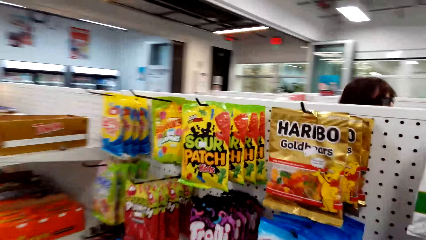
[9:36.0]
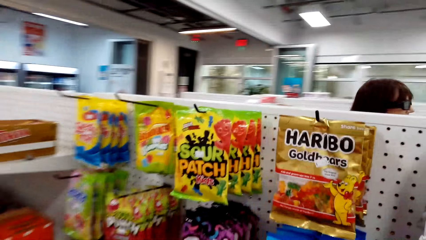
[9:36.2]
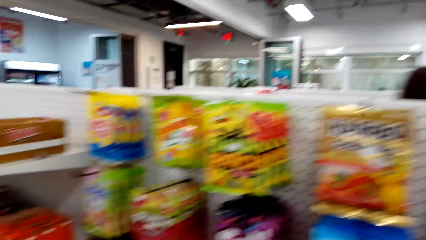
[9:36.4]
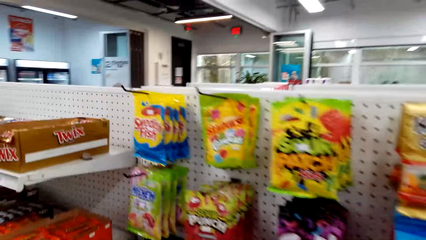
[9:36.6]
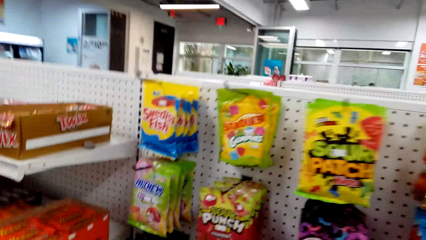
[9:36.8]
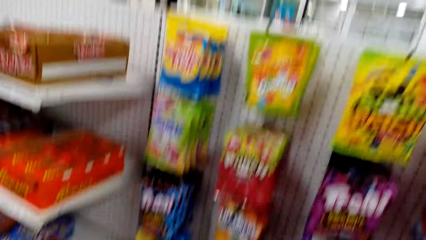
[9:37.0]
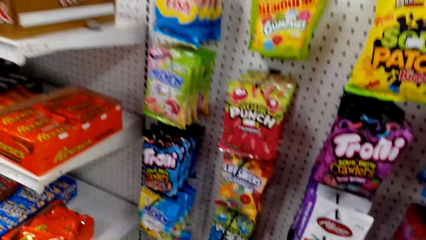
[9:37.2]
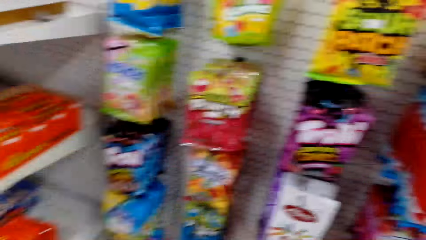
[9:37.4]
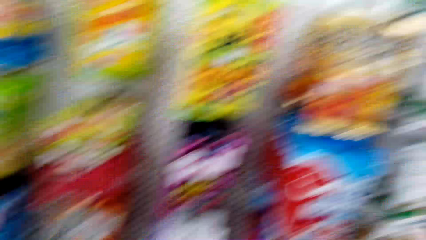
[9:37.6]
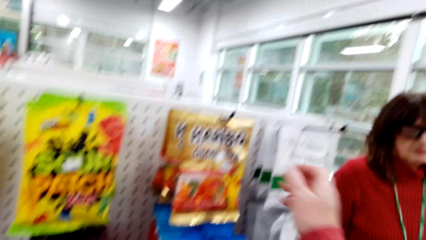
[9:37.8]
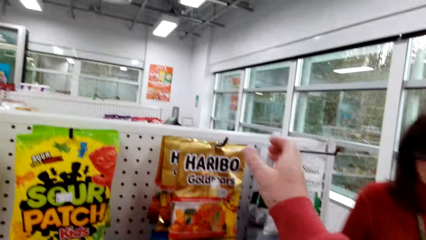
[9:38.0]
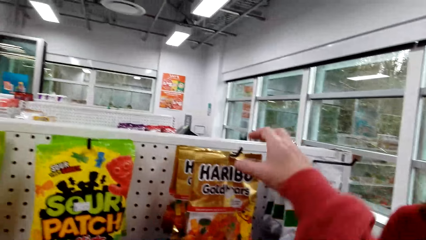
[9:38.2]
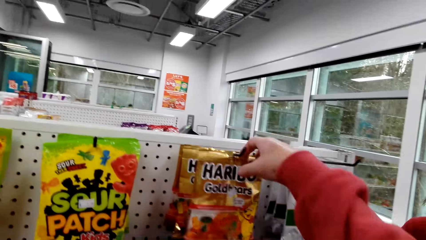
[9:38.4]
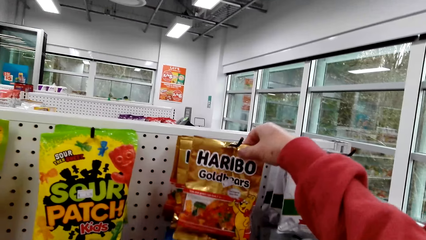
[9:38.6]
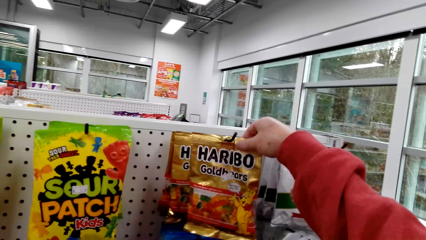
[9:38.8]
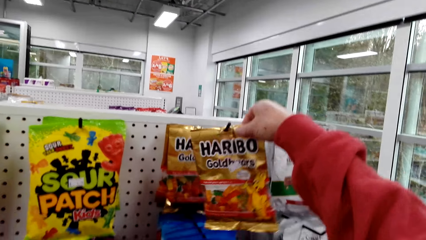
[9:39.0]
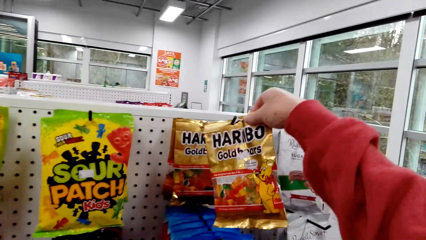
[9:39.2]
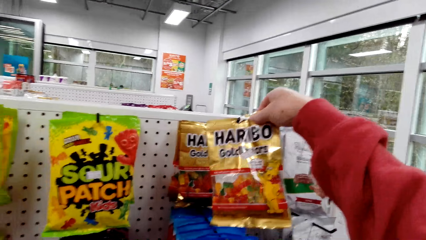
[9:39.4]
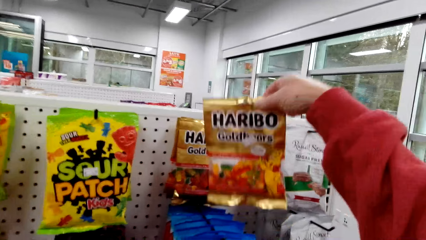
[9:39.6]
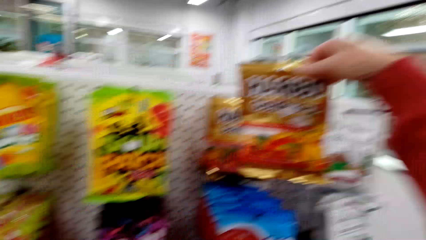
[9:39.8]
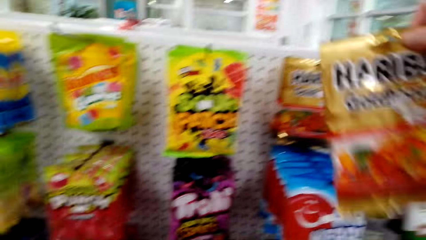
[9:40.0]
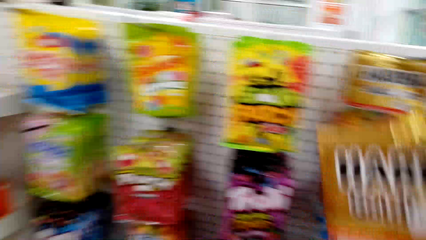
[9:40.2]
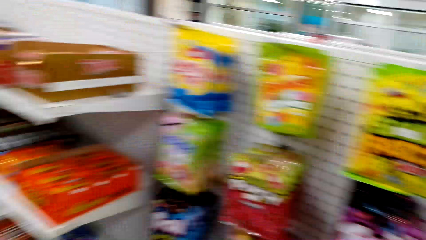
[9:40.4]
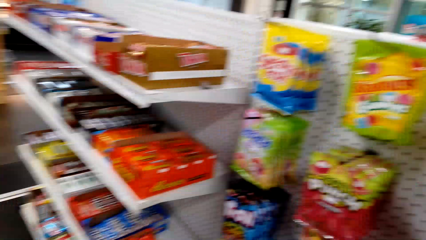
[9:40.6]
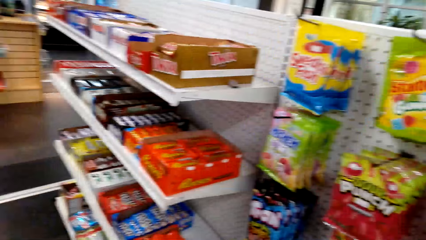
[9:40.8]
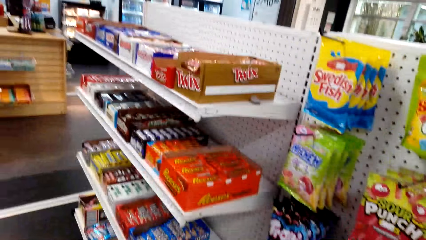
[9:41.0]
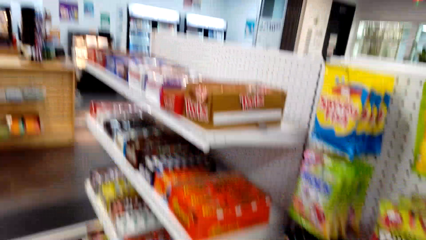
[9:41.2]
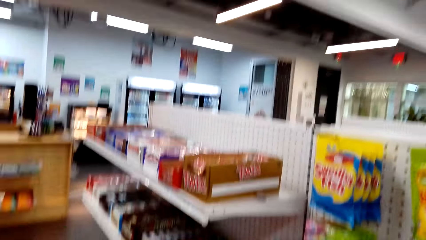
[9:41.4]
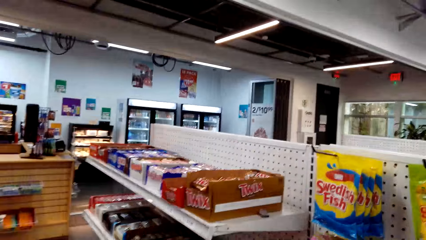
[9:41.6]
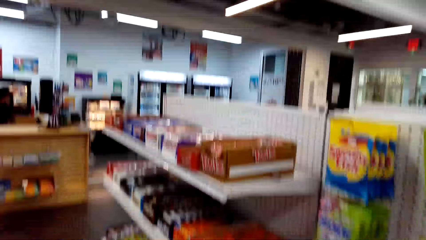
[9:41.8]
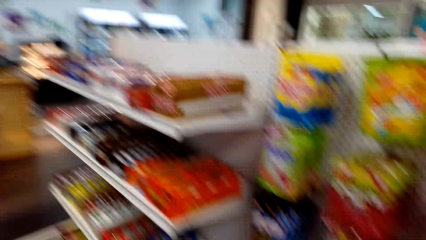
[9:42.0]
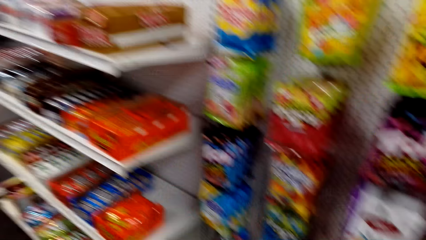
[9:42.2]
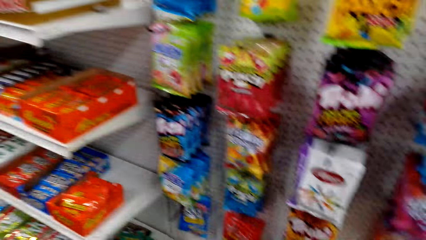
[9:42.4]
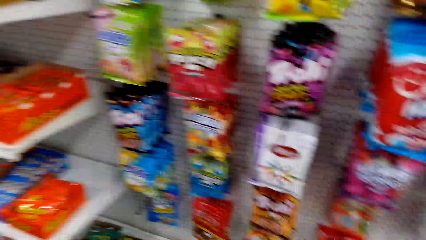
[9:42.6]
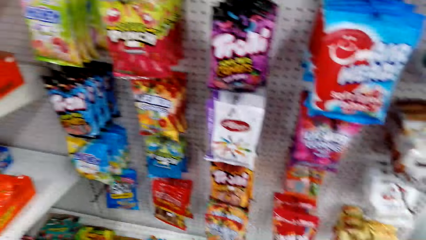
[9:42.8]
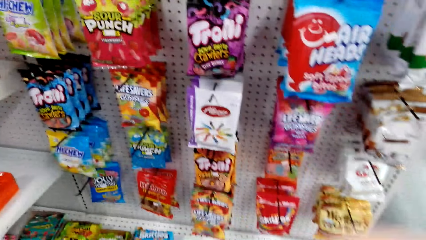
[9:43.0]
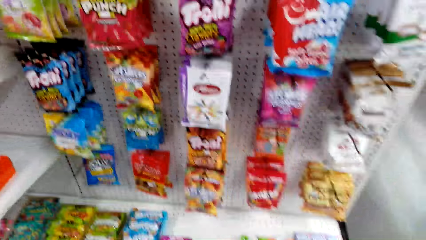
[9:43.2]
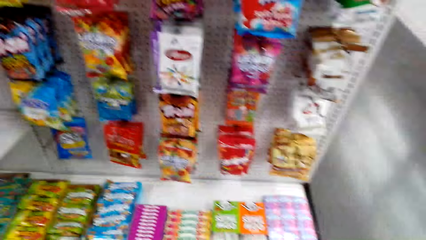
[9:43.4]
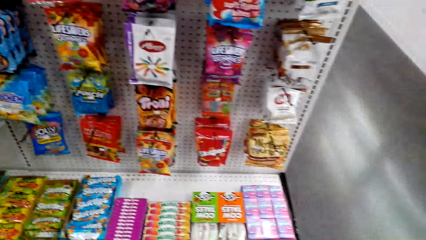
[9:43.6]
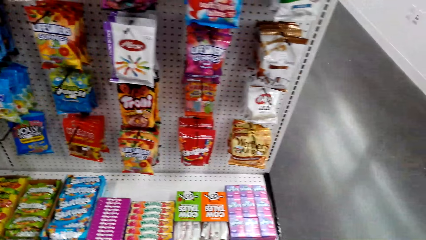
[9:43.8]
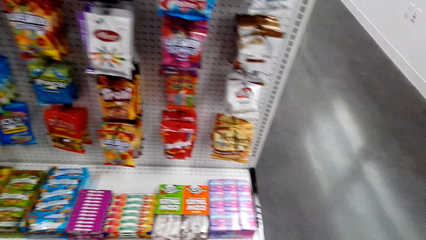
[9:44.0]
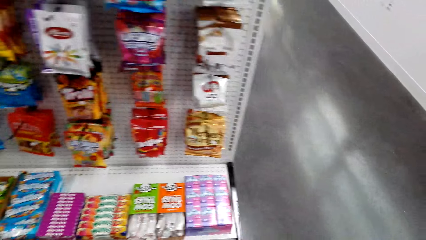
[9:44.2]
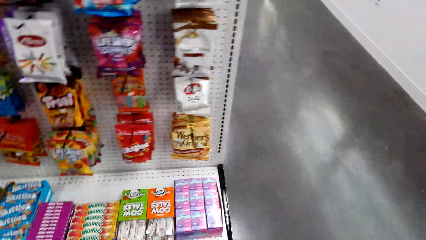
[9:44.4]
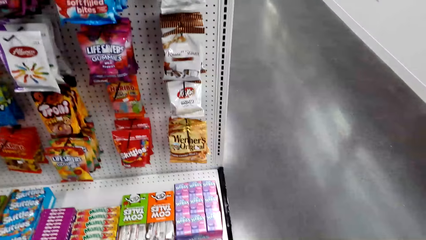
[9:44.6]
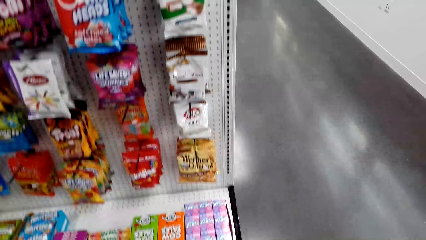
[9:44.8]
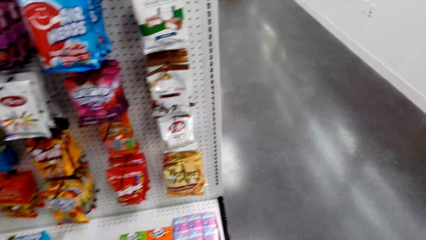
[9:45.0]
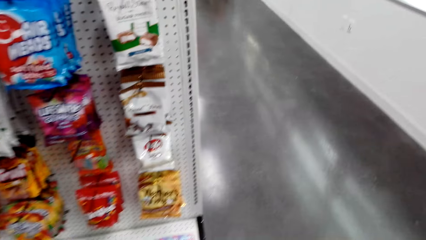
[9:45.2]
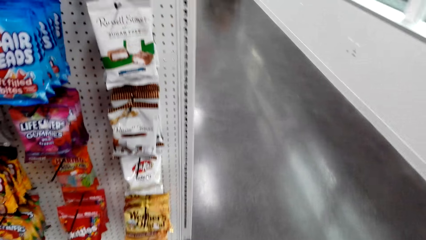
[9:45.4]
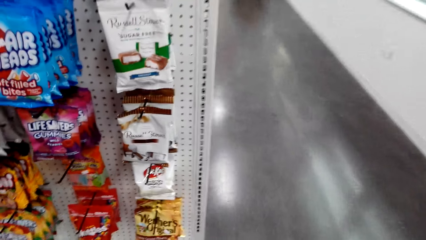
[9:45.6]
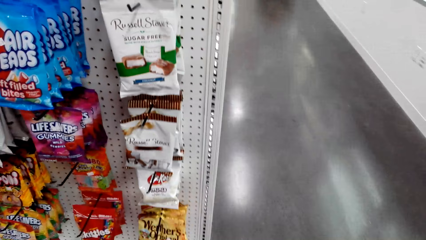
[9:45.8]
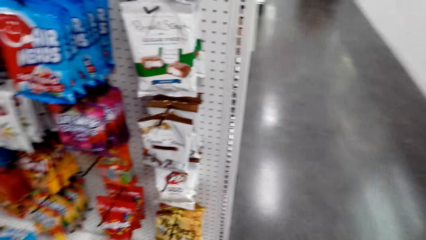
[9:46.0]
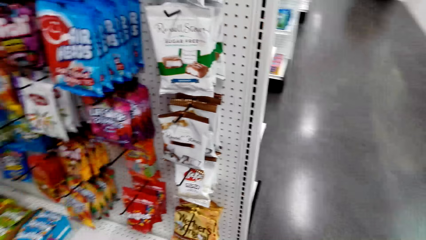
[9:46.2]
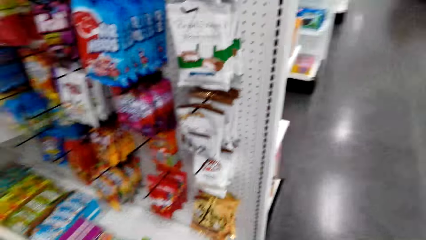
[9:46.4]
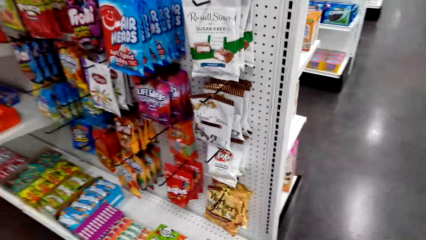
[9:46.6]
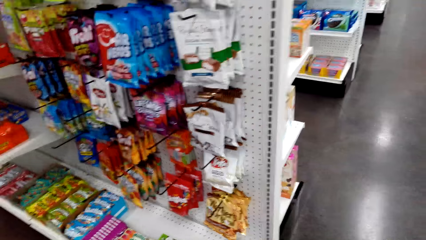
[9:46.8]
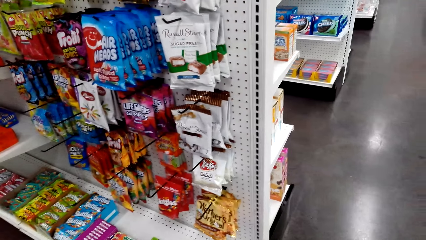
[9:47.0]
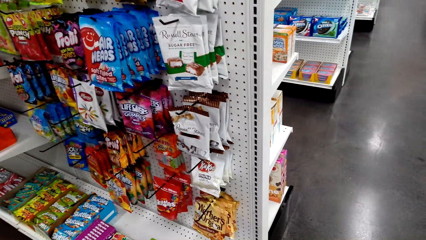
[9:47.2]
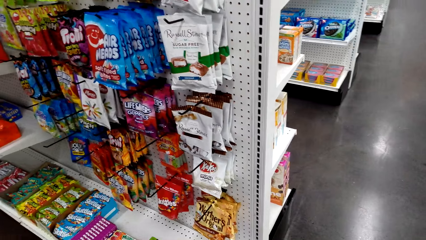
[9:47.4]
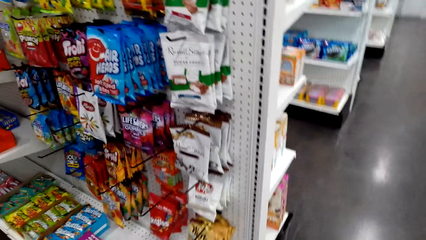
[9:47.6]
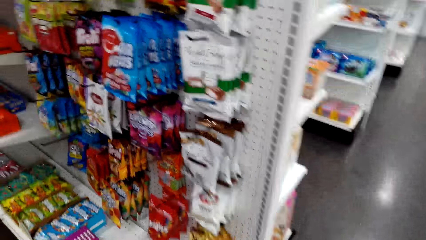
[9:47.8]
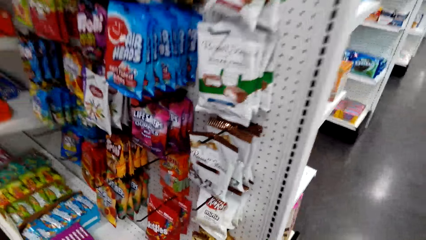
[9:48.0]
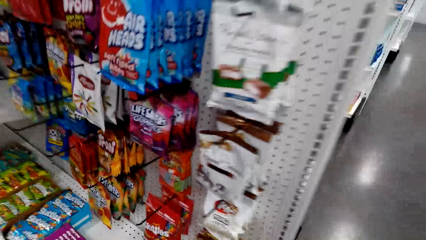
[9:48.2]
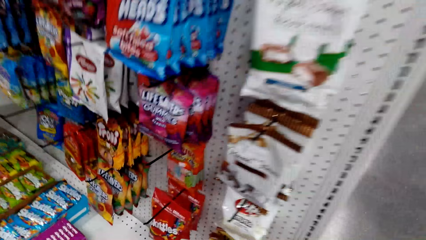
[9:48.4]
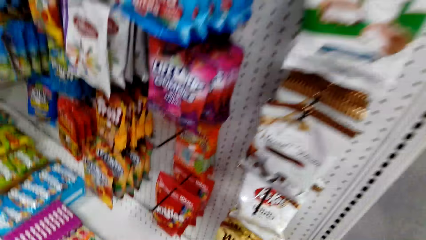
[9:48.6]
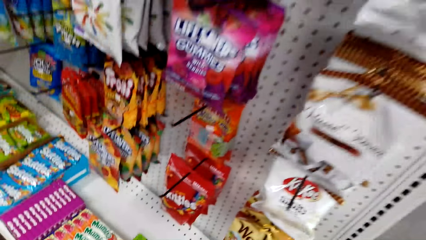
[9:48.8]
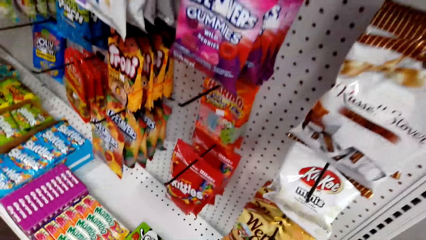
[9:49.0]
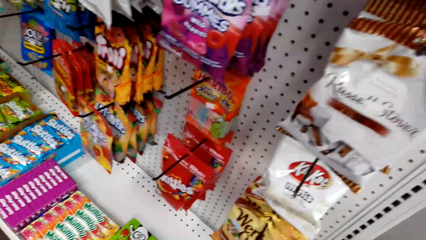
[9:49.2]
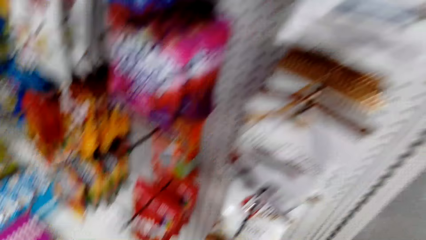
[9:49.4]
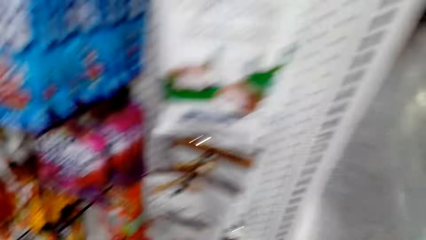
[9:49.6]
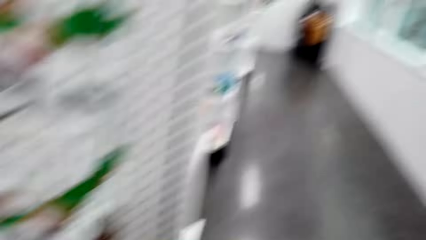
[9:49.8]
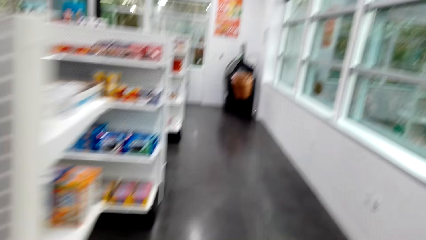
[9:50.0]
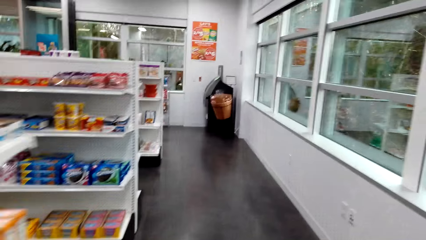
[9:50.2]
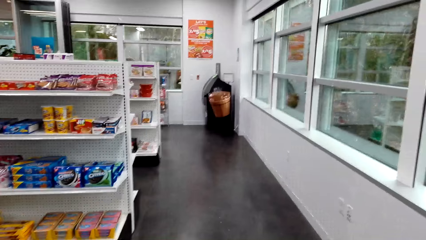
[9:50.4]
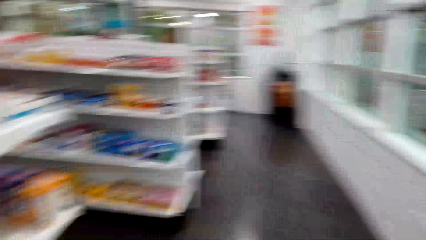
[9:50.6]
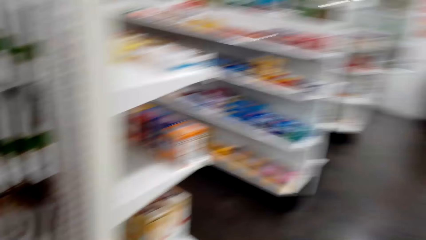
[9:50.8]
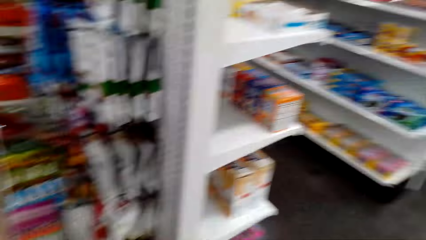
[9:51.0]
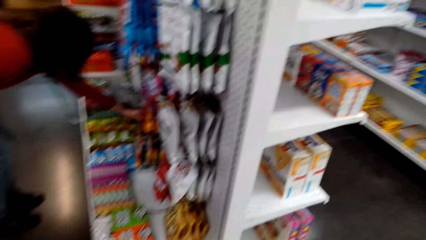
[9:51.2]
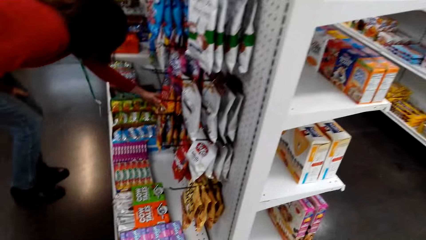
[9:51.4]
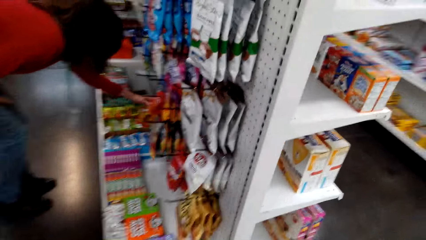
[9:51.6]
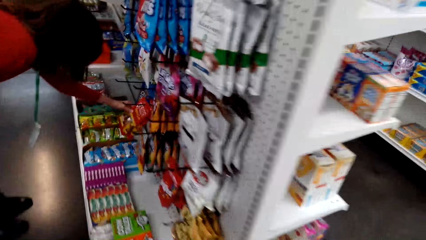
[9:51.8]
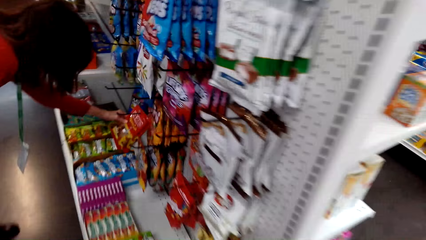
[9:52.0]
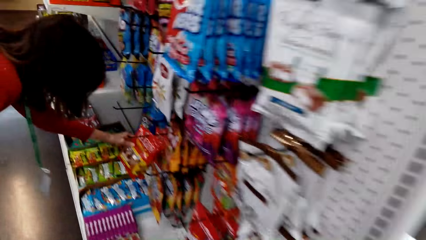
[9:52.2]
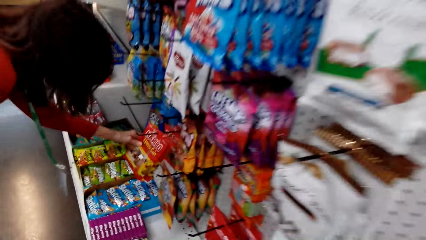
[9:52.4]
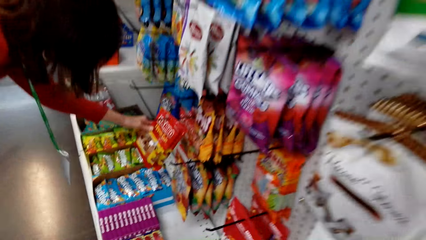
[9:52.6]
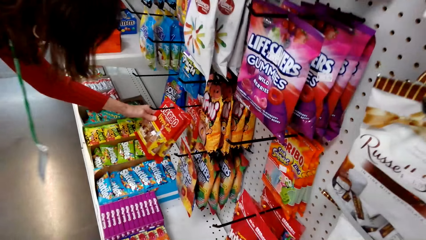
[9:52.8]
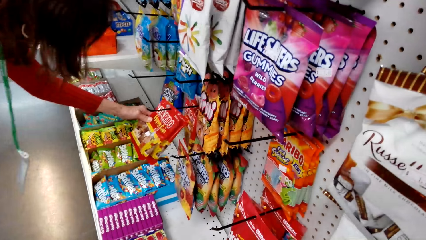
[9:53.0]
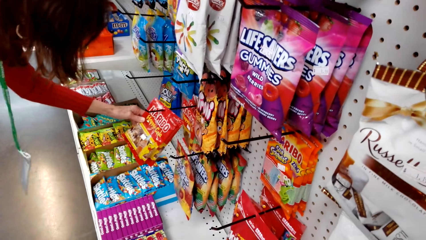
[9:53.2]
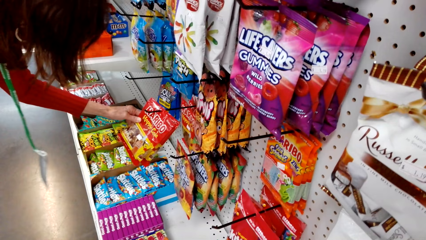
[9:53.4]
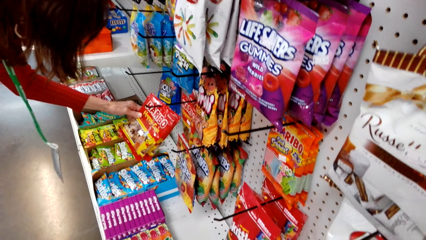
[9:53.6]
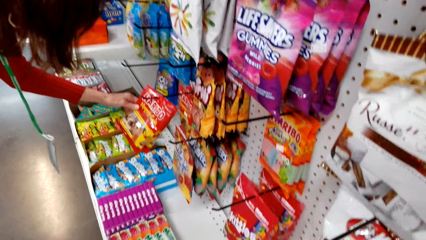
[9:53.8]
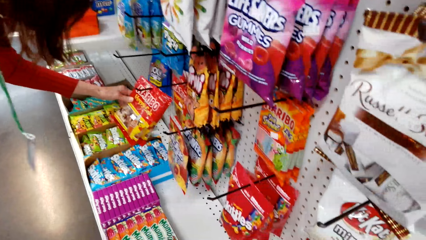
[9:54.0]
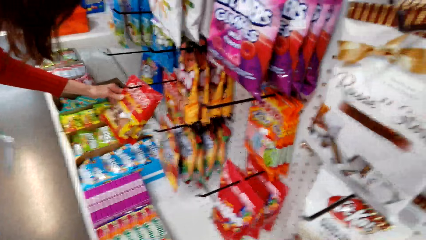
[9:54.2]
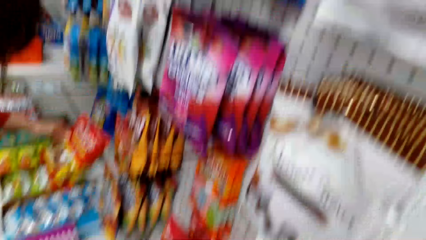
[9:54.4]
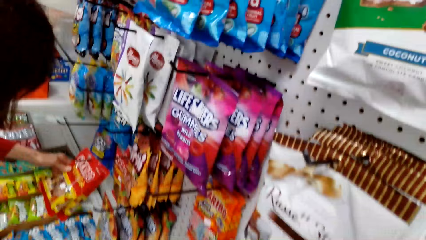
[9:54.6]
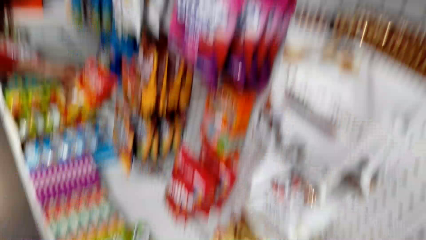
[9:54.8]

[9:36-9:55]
The camera wearer picks up a Haribo Goldbears. They look around the shelves. A woman holds a Happy Cherries.
